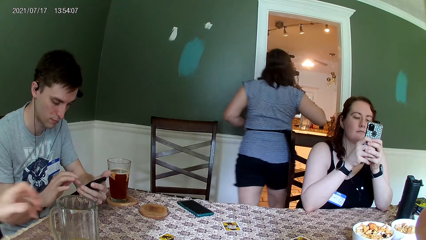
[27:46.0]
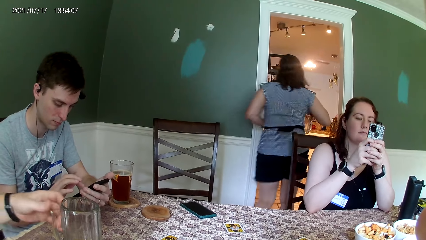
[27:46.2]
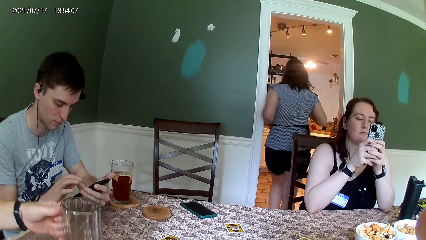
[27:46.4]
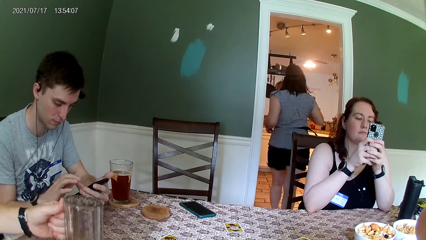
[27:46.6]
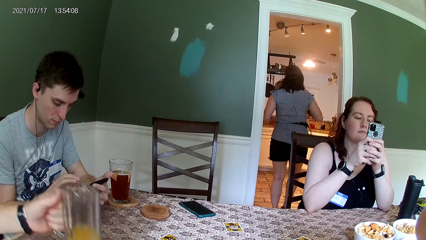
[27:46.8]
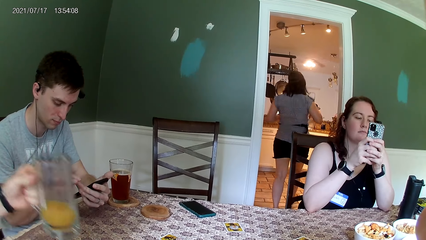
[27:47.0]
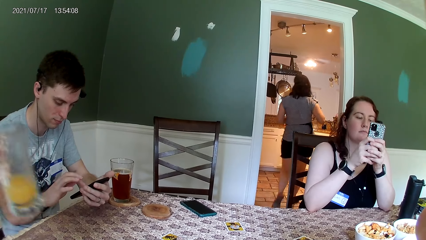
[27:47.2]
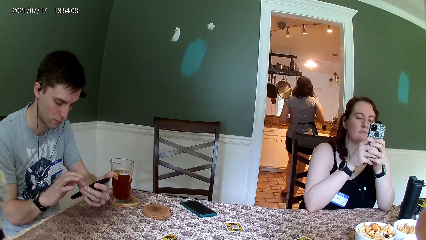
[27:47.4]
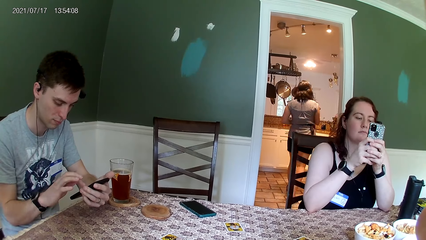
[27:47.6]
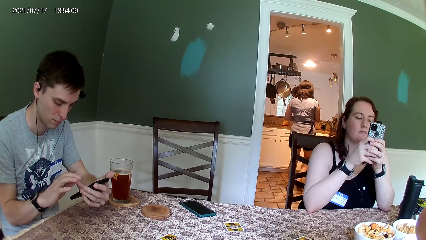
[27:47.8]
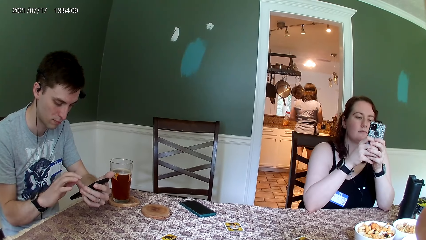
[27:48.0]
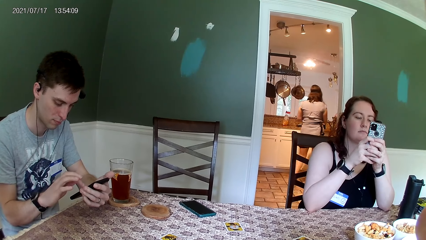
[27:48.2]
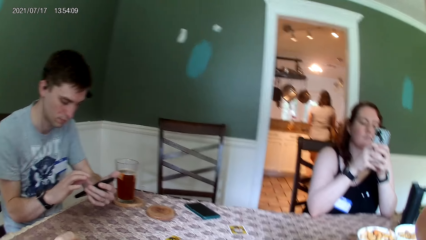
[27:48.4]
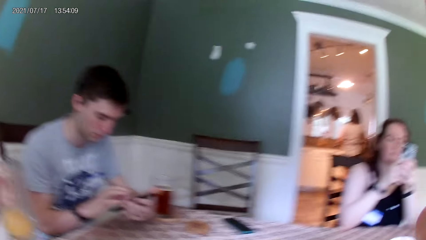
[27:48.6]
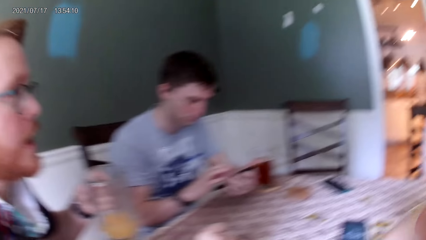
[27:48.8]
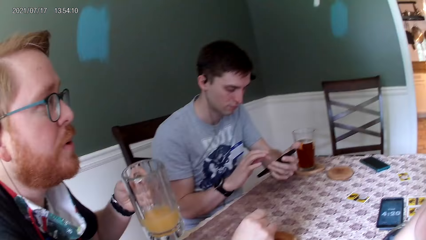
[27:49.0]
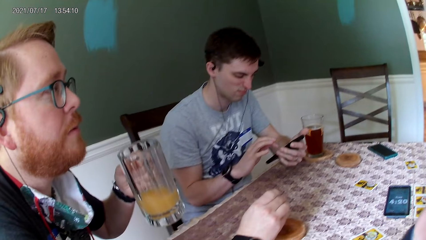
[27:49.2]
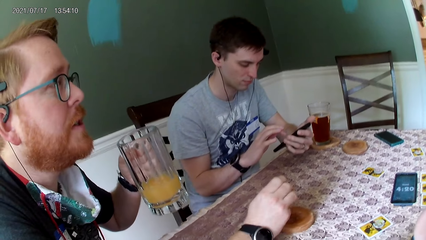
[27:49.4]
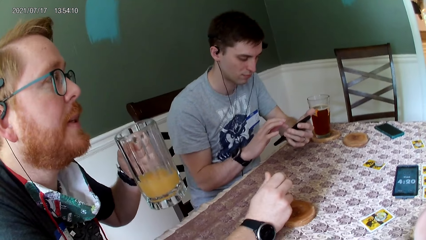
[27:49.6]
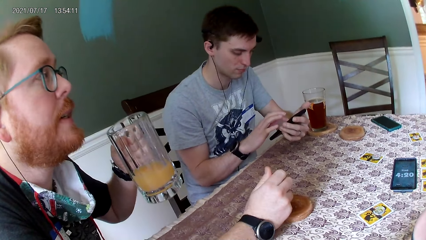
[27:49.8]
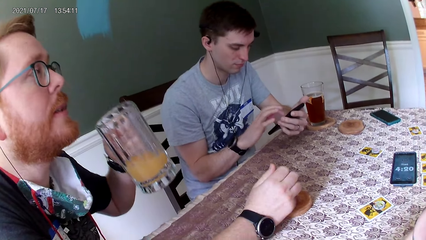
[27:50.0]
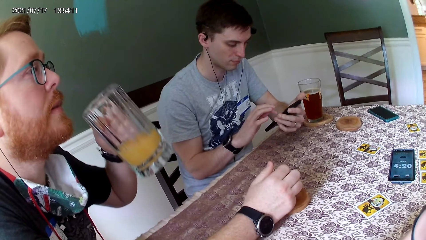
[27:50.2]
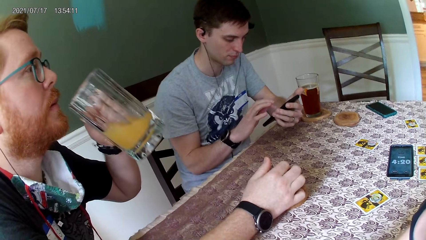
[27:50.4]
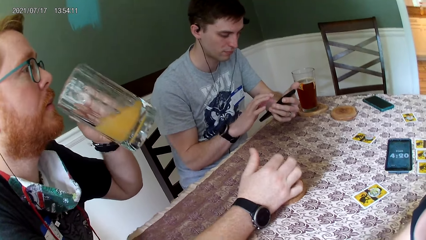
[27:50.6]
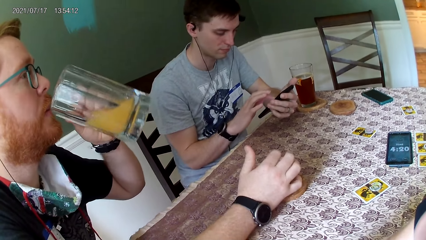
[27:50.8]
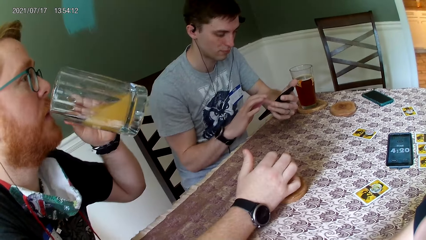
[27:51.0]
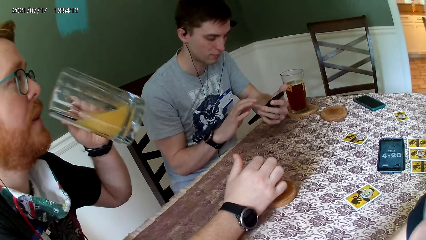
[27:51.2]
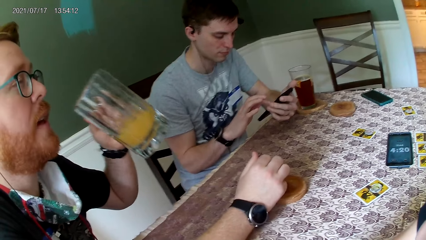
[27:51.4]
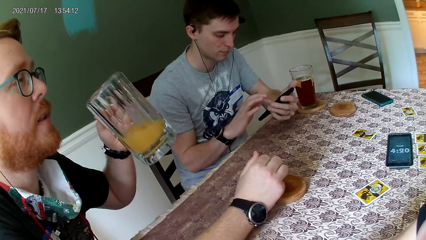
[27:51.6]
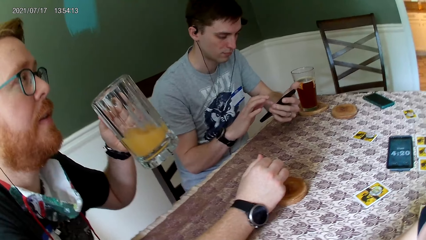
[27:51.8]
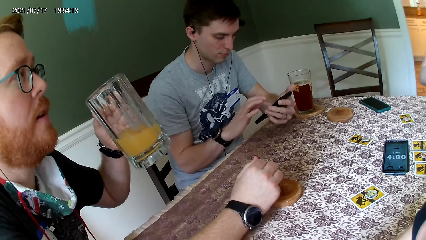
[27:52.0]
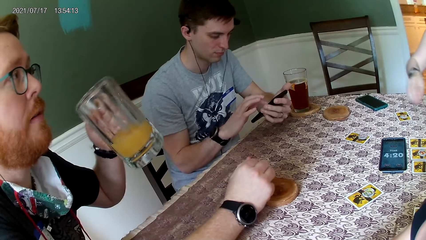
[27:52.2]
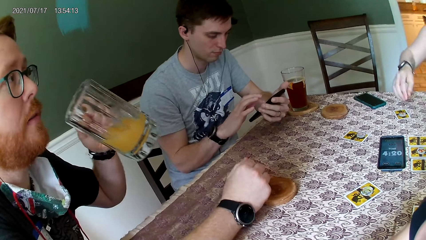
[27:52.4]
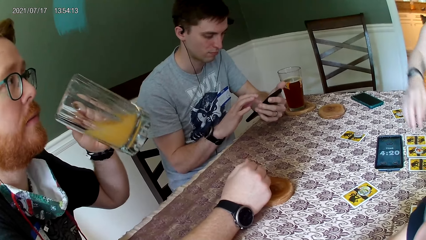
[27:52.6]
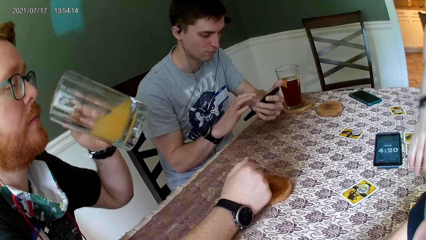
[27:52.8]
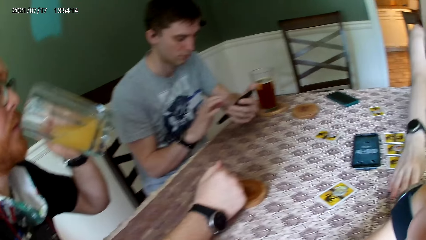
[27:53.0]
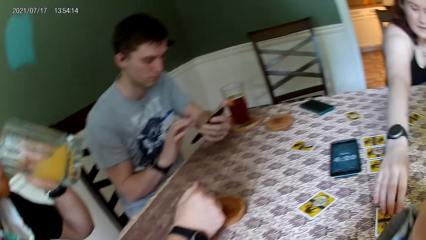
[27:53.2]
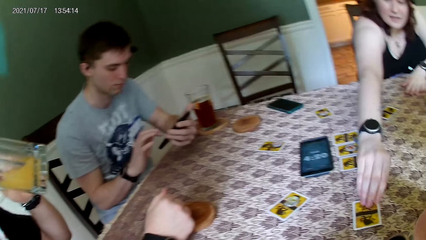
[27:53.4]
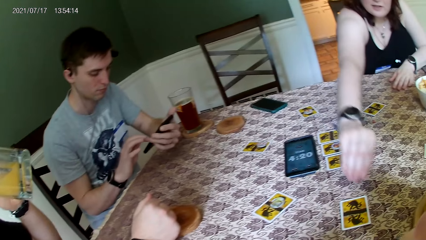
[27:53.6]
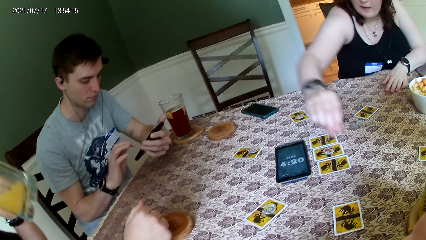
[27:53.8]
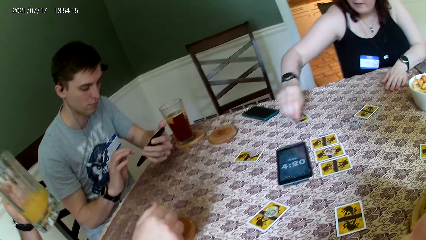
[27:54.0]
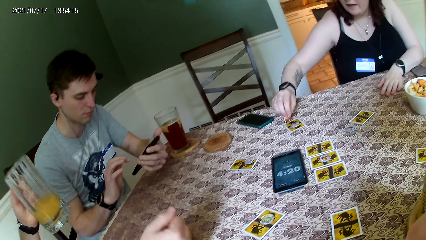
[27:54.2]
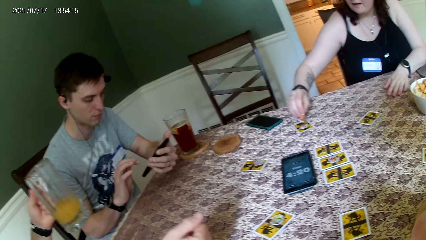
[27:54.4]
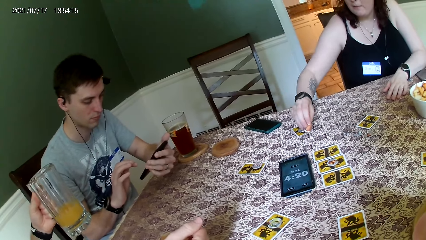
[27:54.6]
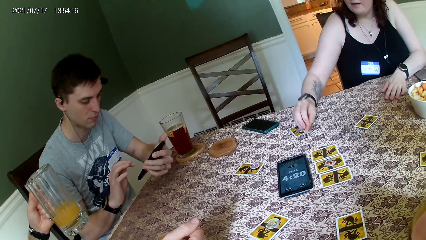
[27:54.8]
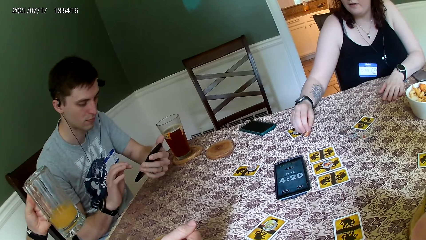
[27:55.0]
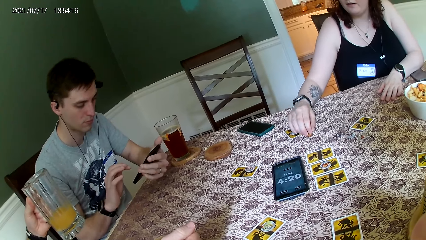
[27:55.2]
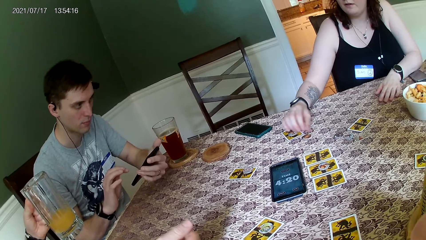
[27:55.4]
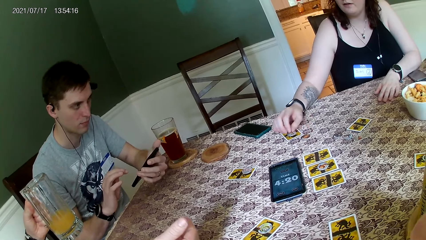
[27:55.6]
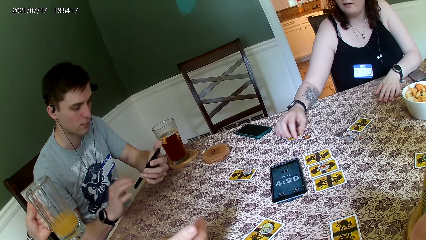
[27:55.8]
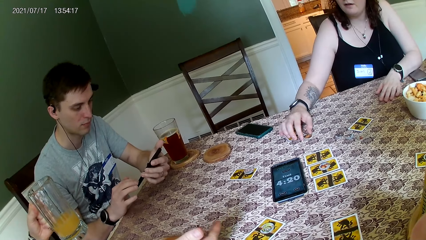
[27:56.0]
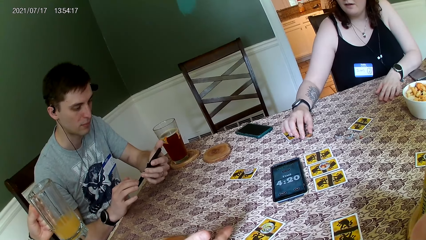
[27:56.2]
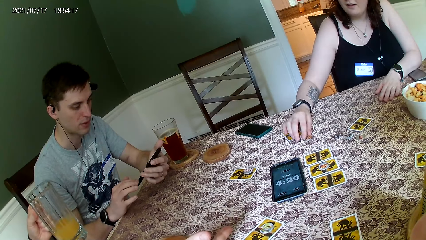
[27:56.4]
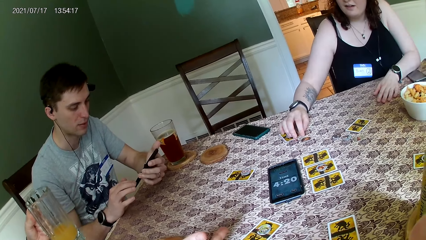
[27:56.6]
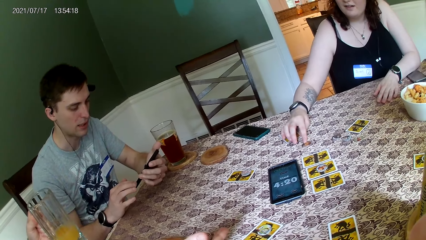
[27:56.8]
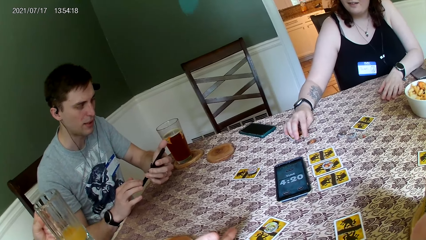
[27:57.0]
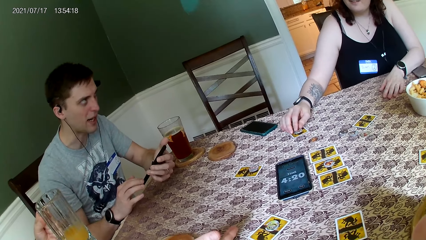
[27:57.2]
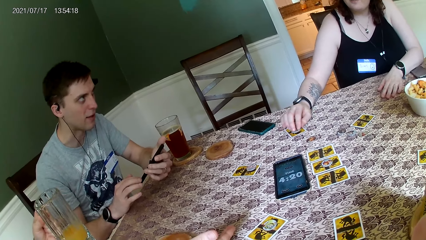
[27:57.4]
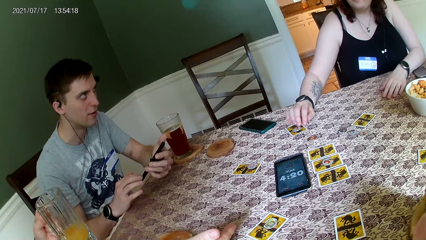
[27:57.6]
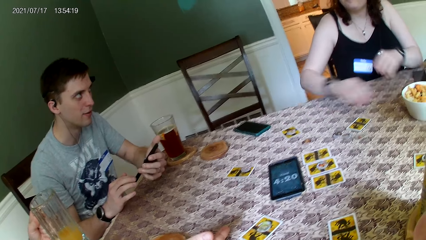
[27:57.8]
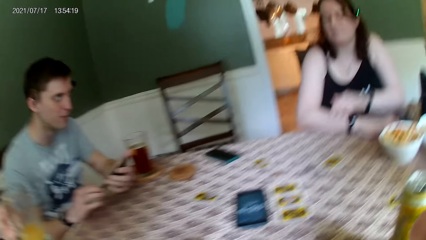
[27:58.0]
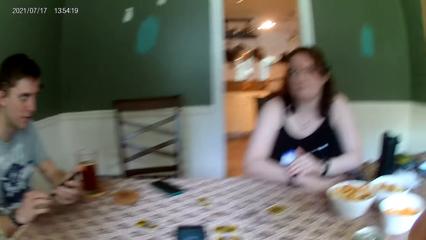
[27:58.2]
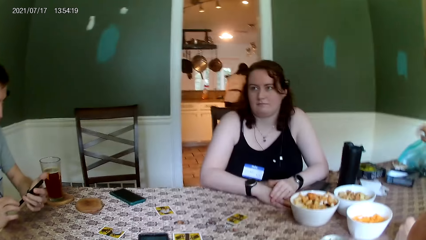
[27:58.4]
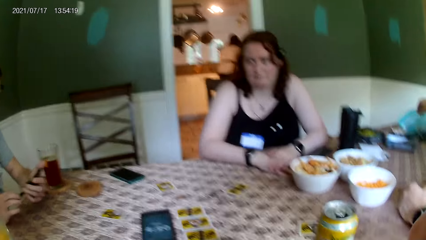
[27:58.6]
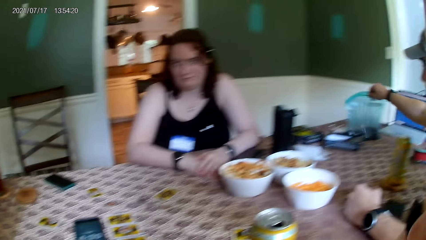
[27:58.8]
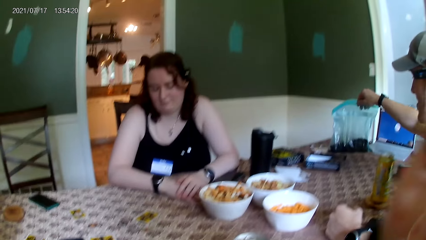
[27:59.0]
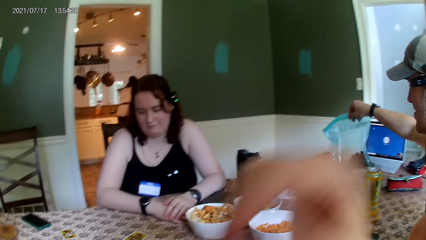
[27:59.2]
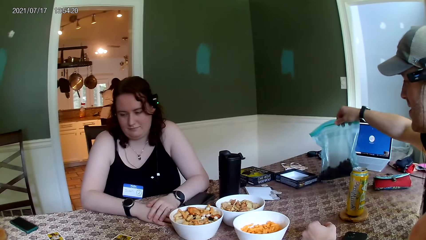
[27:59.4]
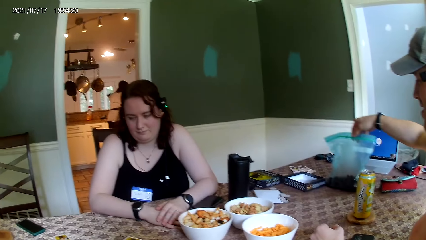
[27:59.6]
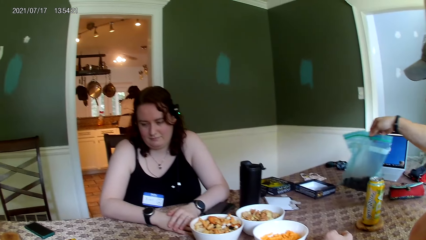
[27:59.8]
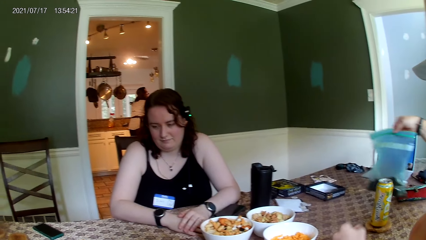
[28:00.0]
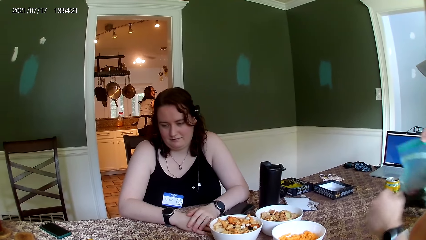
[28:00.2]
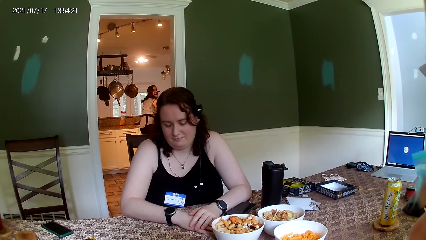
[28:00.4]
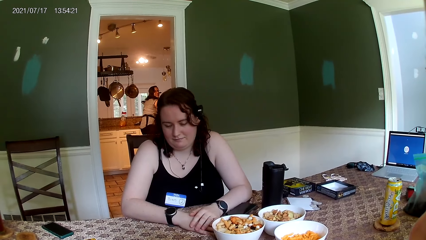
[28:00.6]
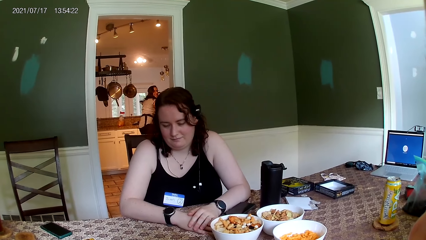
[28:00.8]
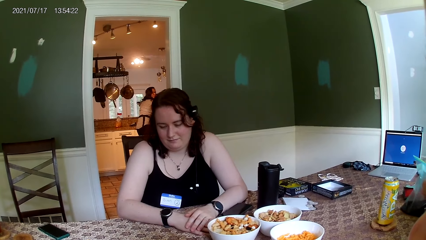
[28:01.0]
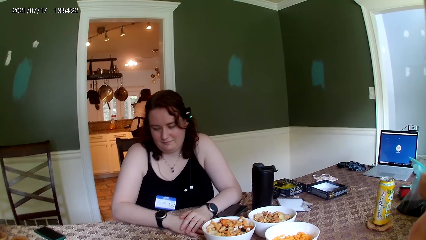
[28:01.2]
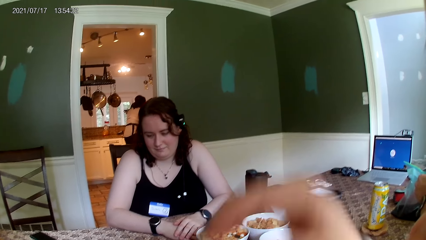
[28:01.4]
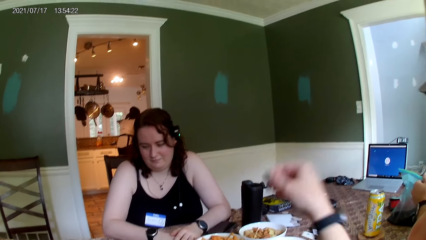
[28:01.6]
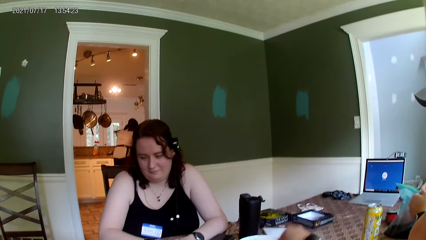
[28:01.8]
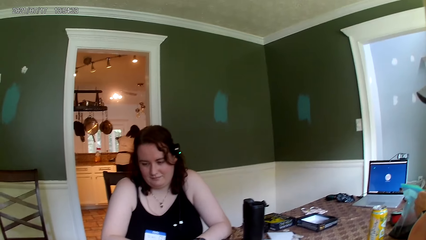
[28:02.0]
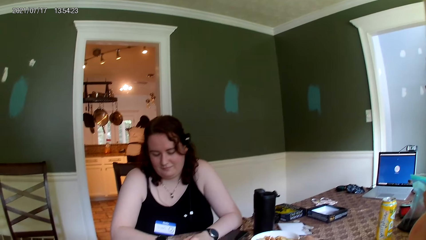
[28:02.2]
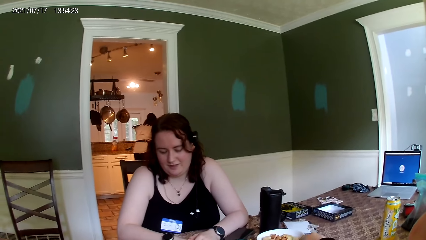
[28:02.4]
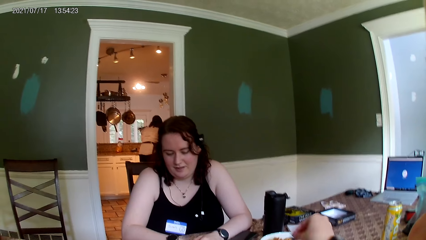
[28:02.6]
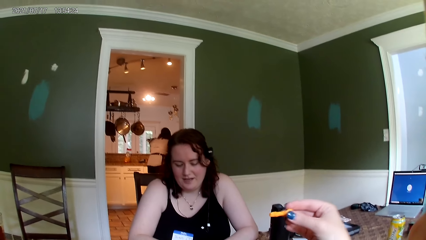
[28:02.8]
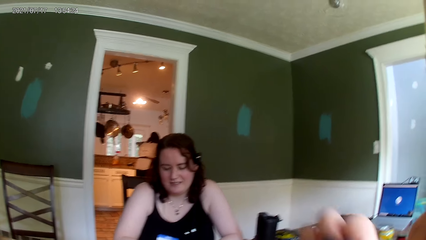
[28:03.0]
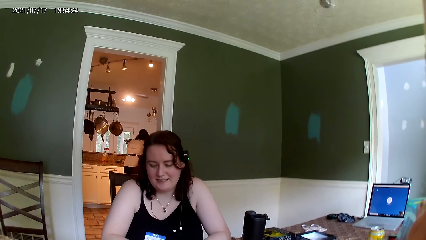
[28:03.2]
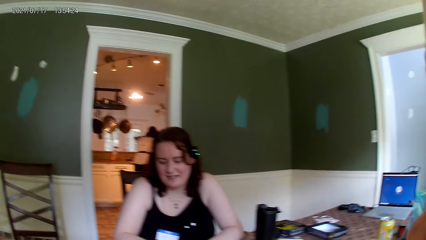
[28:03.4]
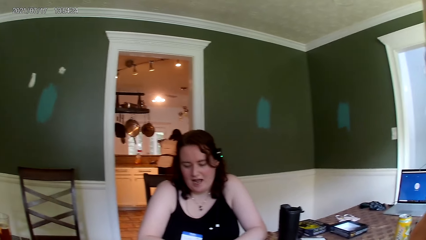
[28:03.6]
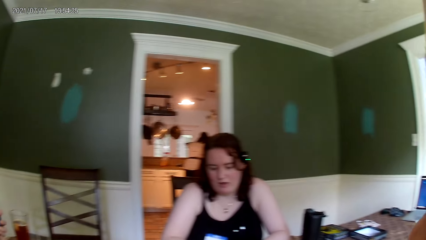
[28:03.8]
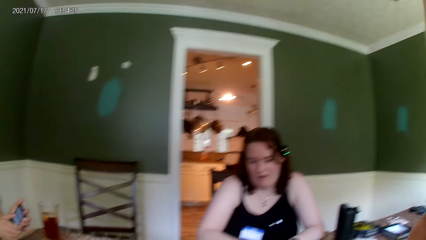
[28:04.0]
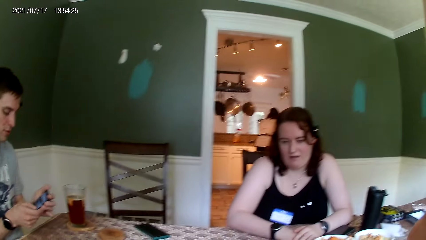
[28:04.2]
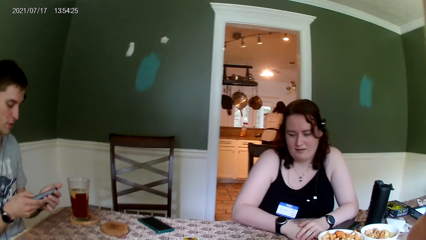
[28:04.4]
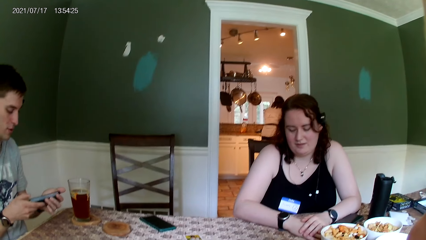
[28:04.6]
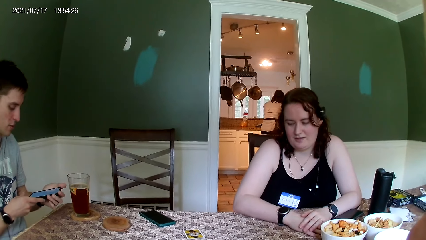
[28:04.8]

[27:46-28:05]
The woman walks into the kitchen. The man carries a glass cup from the table with his left hand. Another woman picks up a coin on a card from the table with her right hand. The first woman drops the coin in her right hand on the table. The man converses with everyone on the table. Another man carries a Ziploc bag from the table with his right hand. The camera wearer takes a cheese snack from a bowl or plate on the table with her right hand. A third man converses with everyone on the table.
